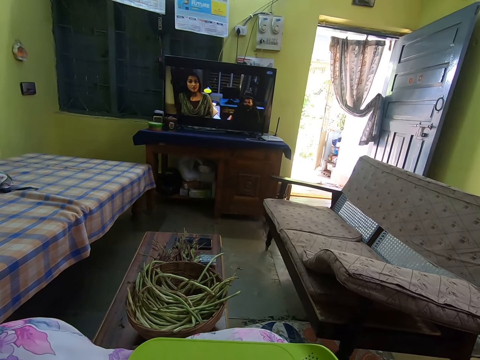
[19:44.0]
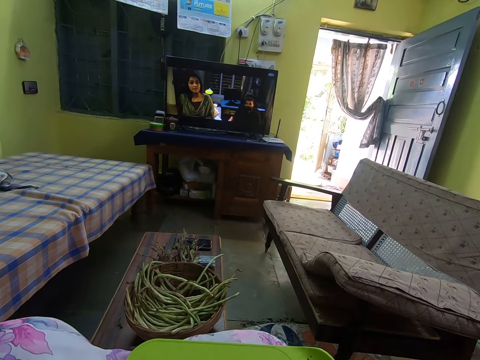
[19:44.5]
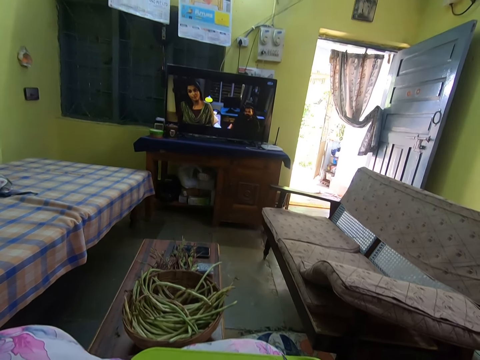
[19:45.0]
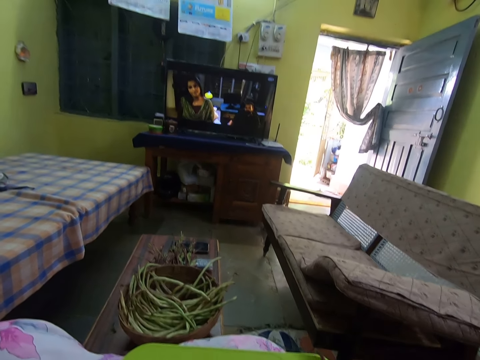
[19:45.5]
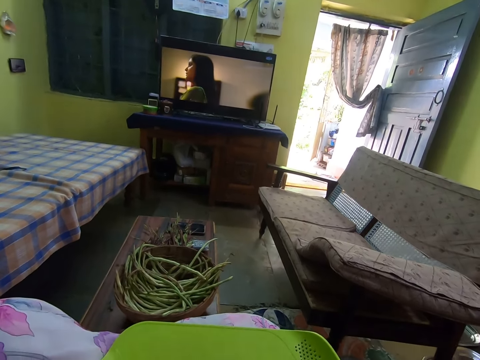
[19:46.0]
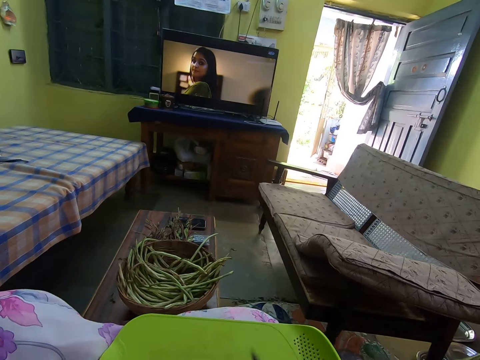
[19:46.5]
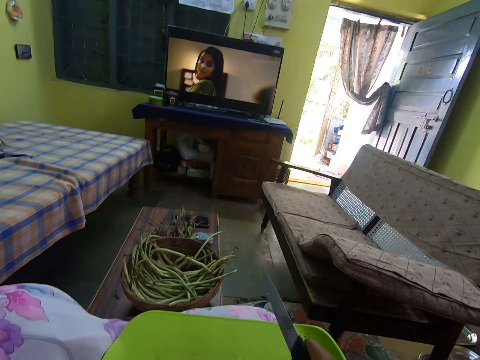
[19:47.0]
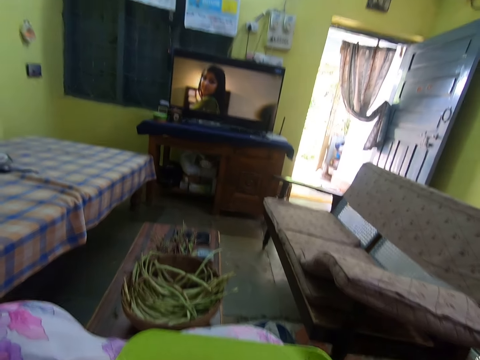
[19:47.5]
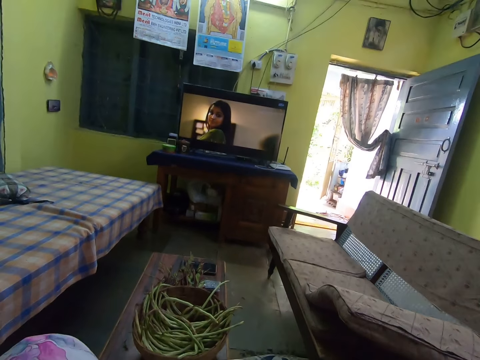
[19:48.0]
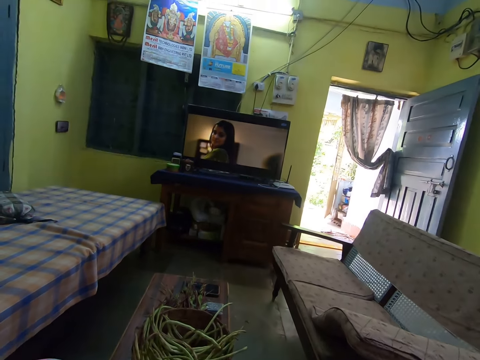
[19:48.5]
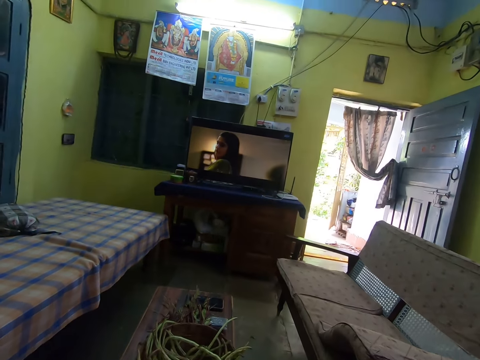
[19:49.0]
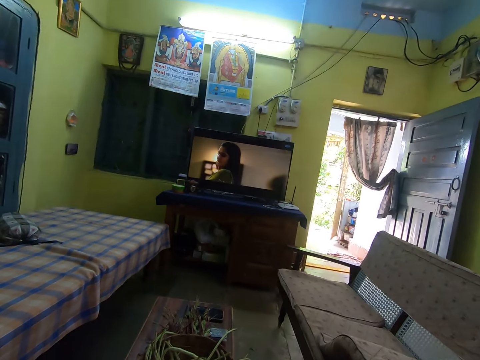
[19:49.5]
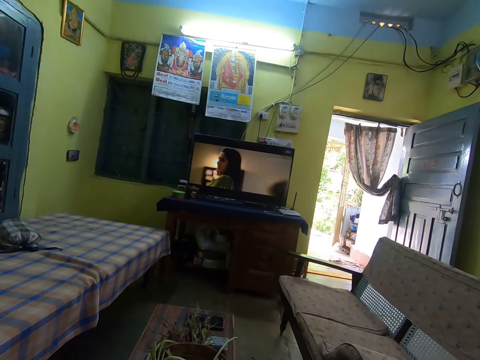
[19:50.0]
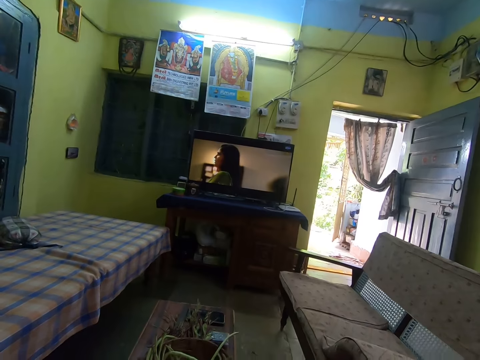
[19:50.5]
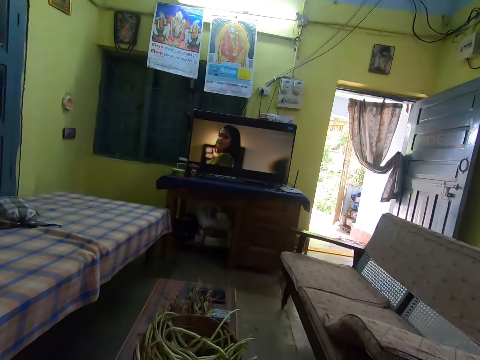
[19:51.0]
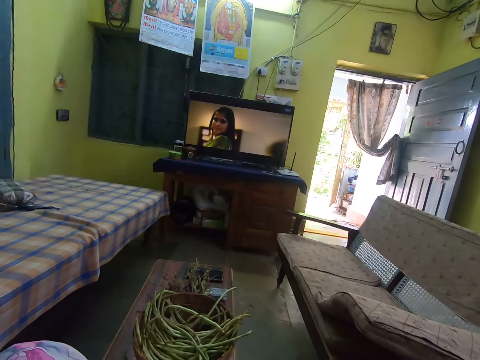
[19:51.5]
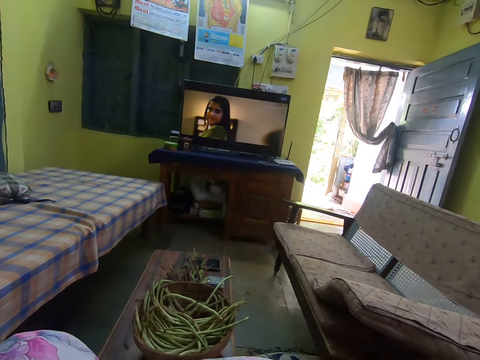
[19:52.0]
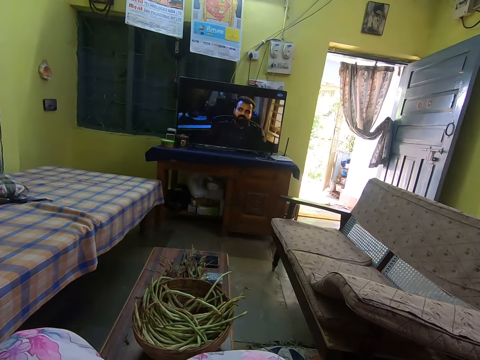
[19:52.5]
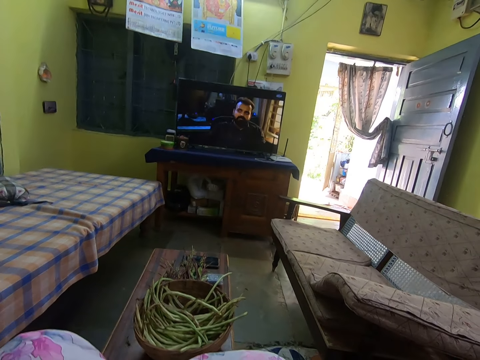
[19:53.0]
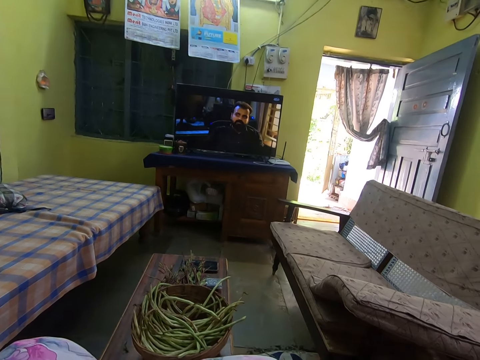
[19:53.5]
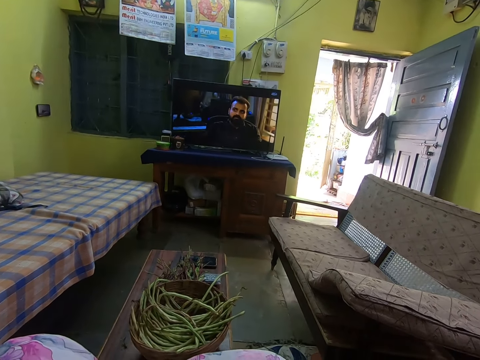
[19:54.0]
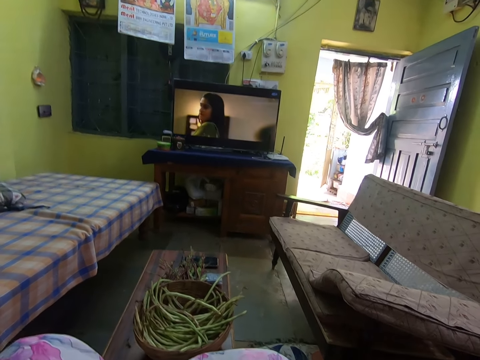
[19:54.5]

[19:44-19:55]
The camera wearer watches the movie on the television set in the living room. They look around.

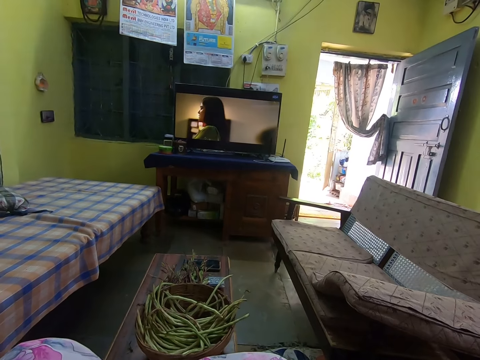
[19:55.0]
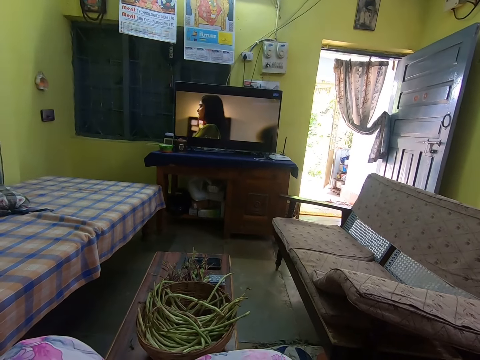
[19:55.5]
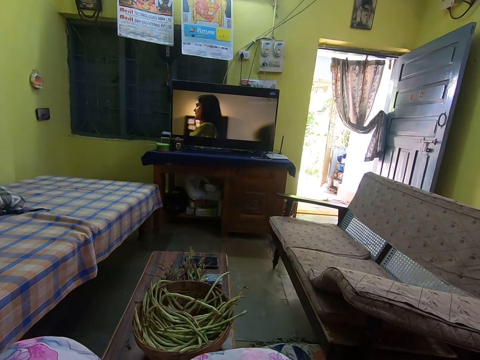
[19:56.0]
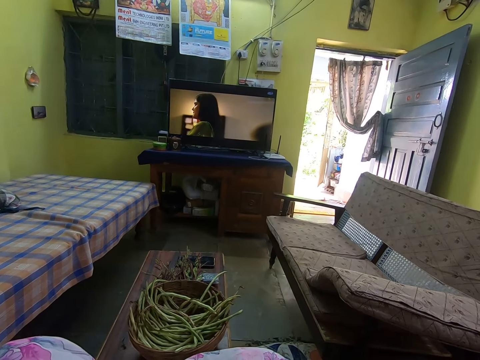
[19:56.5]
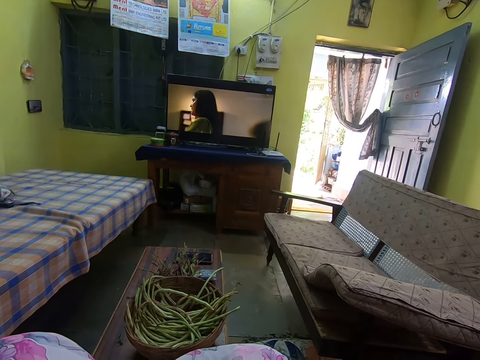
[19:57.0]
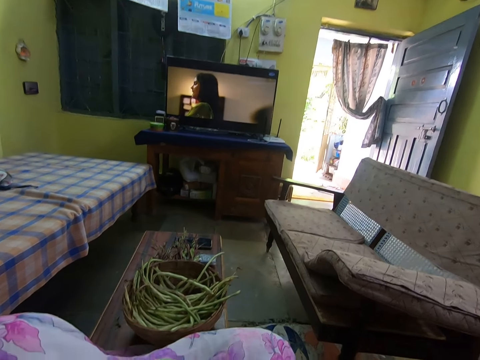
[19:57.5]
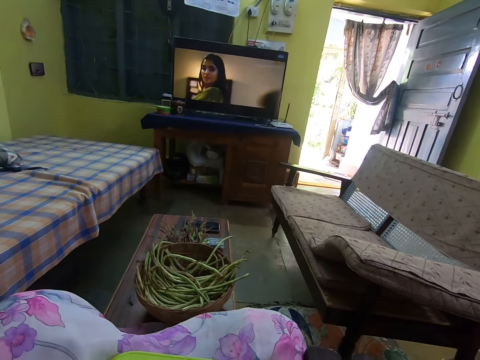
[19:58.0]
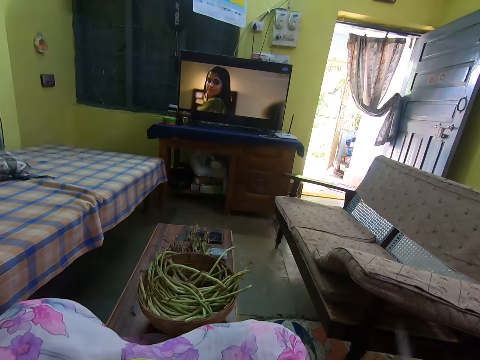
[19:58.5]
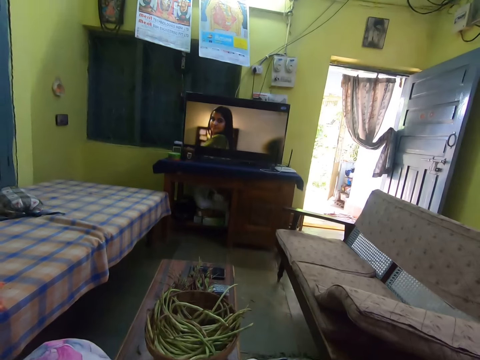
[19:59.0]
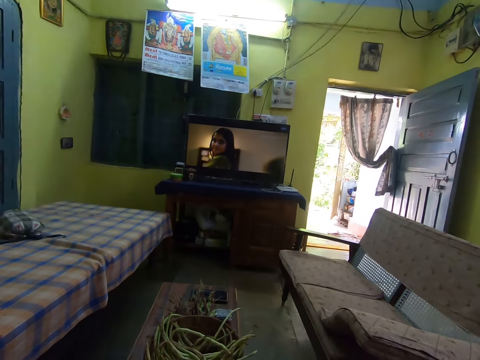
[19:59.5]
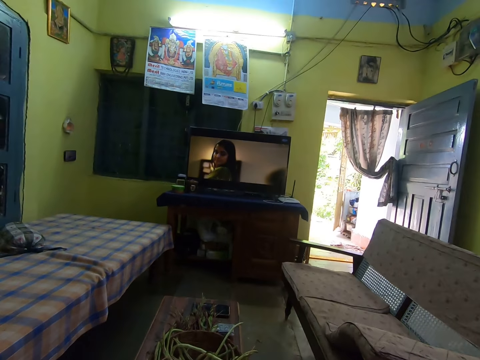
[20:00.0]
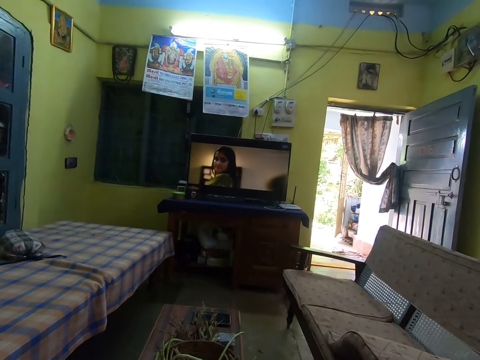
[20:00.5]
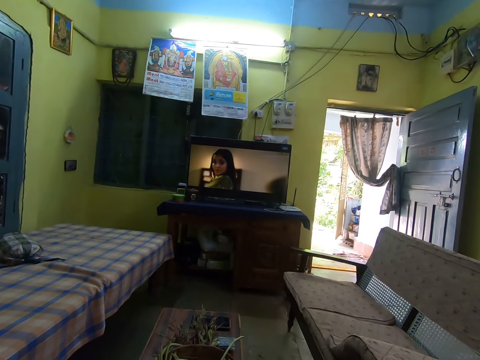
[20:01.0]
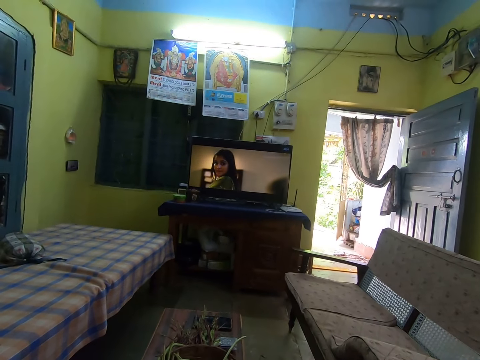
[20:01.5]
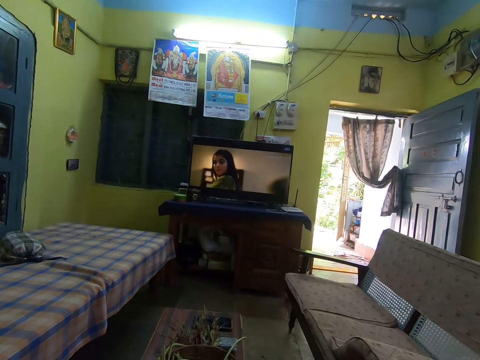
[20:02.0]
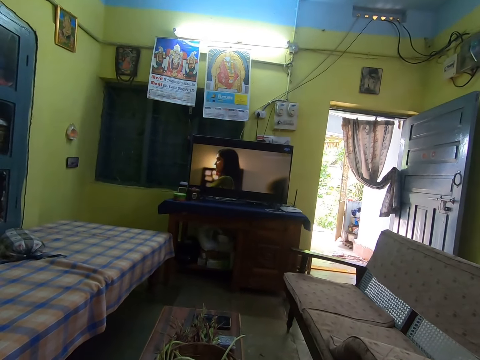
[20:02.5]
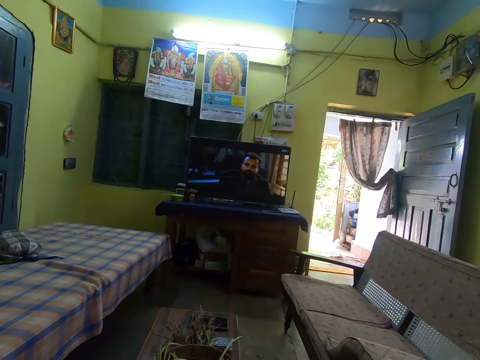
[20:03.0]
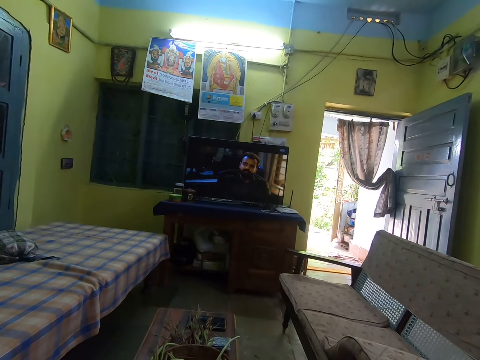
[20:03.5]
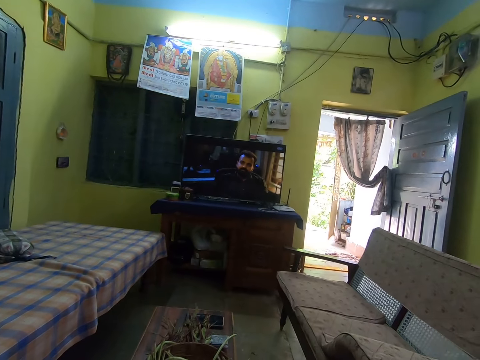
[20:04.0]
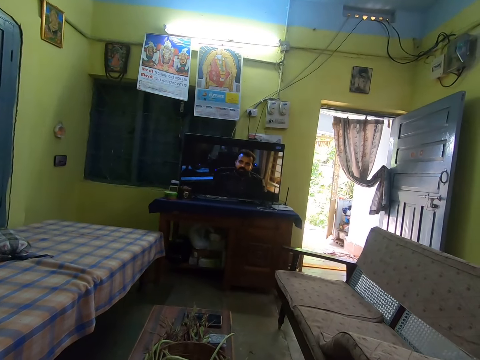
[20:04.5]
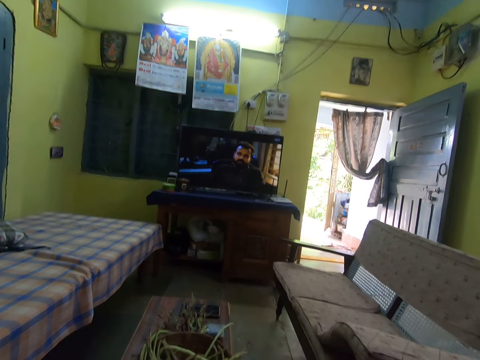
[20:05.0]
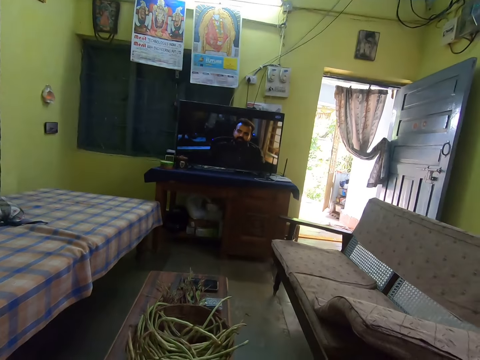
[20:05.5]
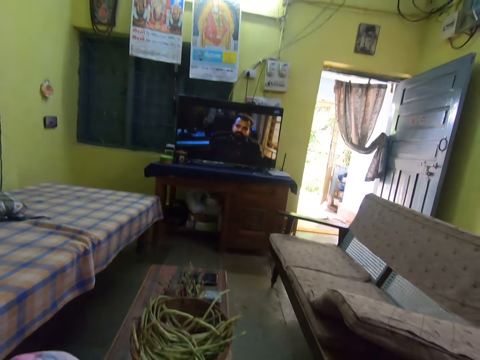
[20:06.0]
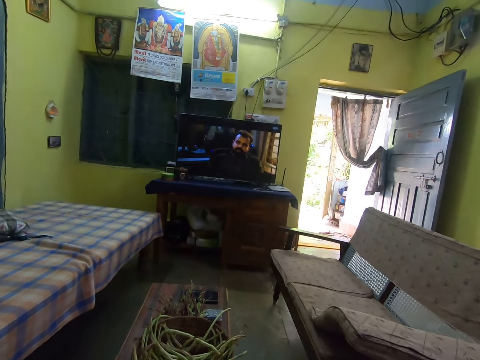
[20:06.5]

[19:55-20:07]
The camera wearer watches television.

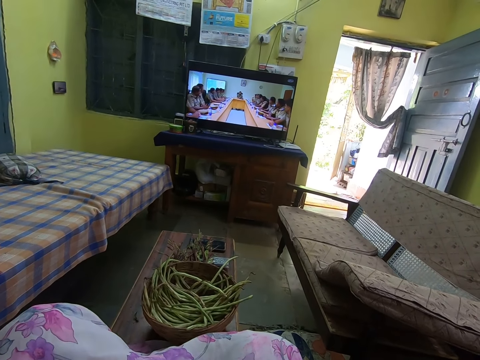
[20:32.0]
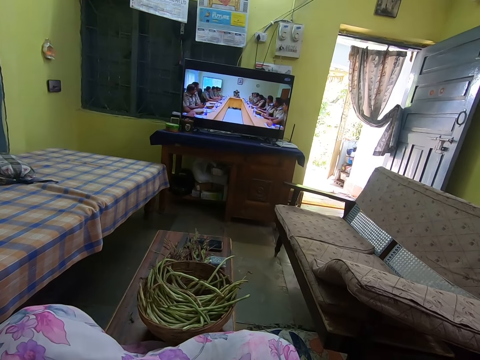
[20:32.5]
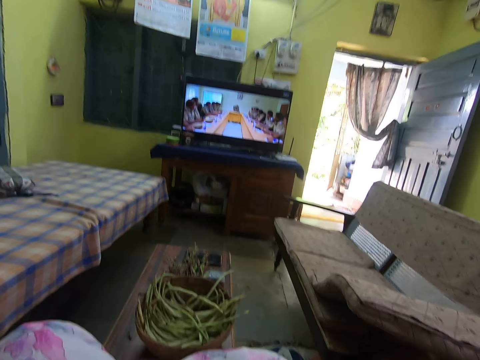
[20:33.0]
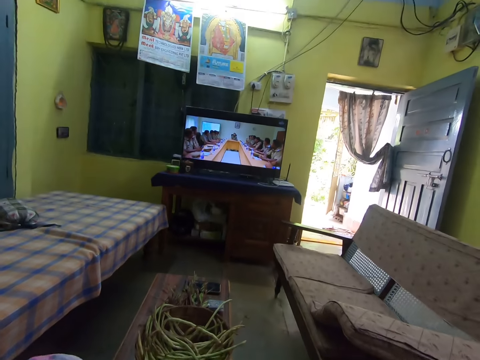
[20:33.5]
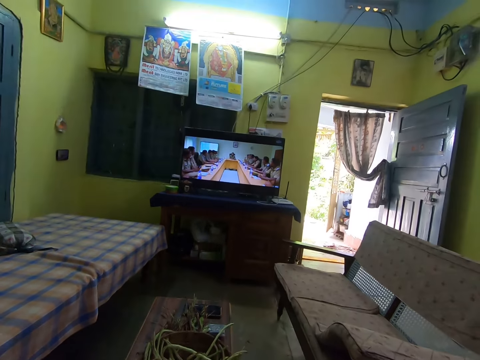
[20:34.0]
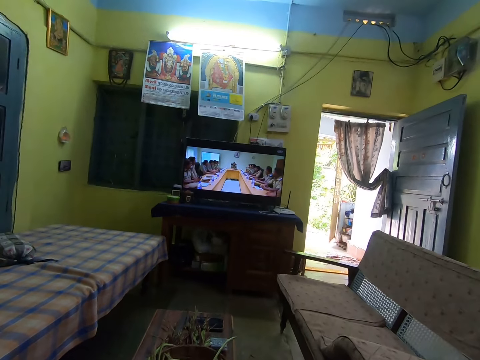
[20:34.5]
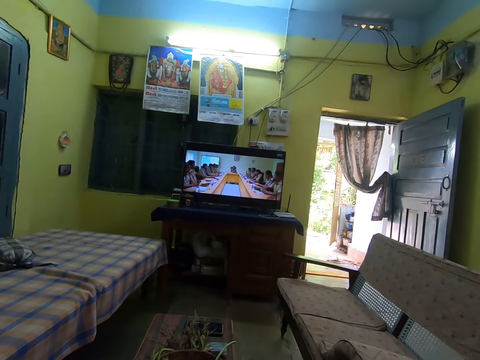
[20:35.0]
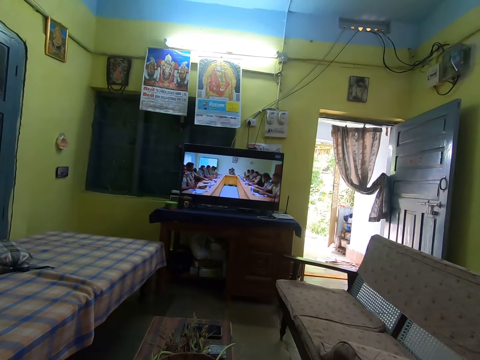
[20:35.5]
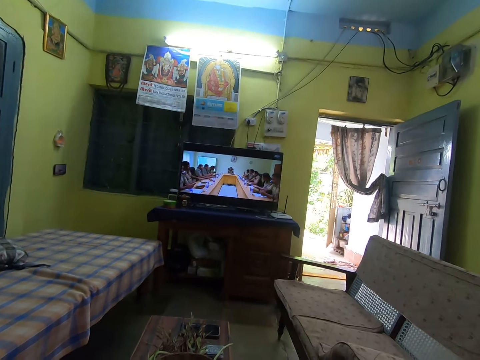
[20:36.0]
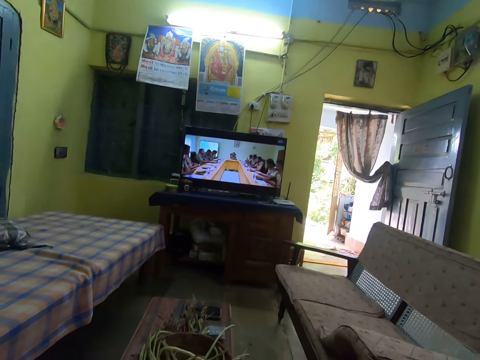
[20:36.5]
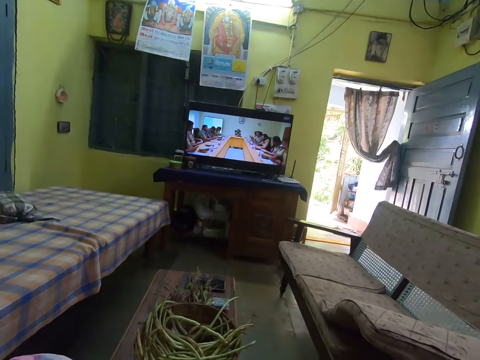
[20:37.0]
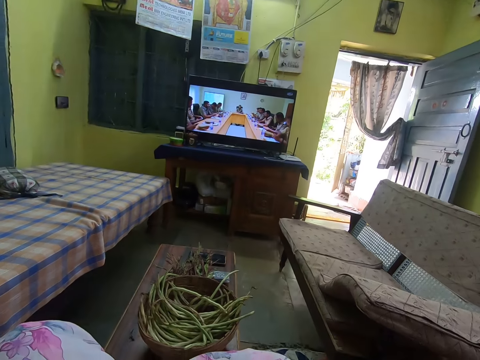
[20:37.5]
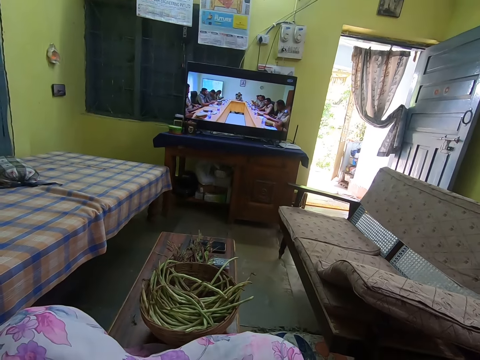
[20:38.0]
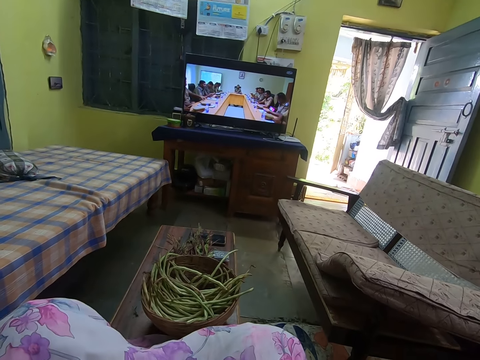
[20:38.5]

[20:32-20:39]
The camera wearer looks around.
